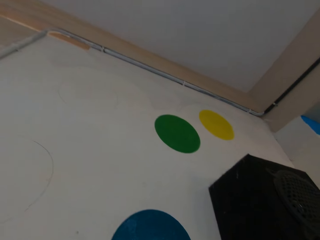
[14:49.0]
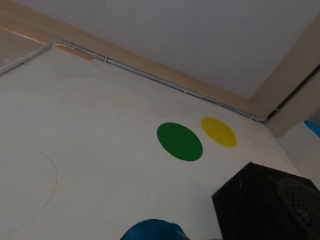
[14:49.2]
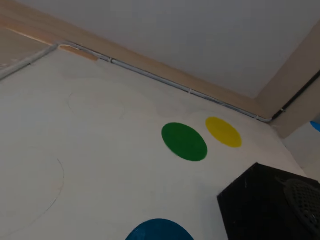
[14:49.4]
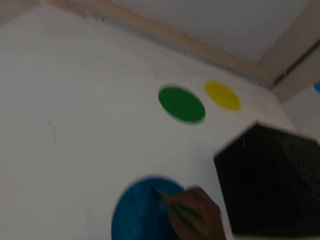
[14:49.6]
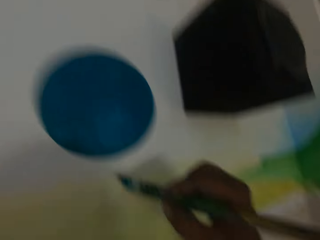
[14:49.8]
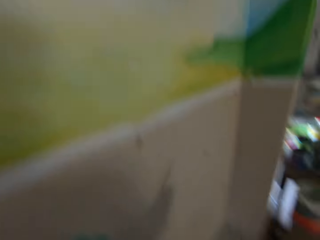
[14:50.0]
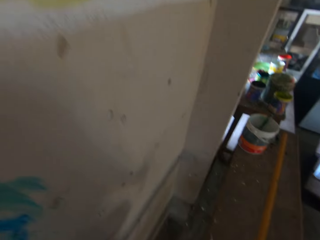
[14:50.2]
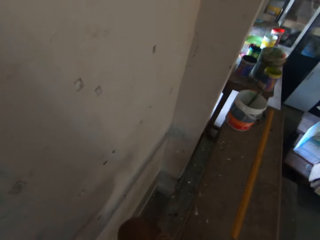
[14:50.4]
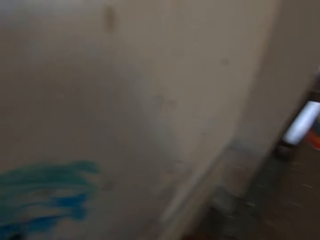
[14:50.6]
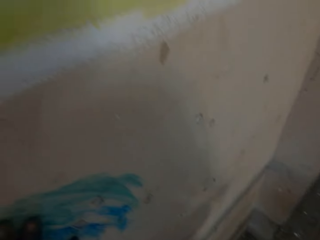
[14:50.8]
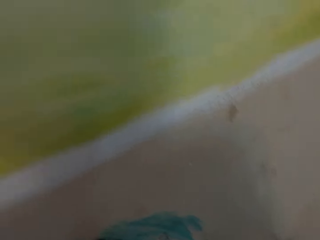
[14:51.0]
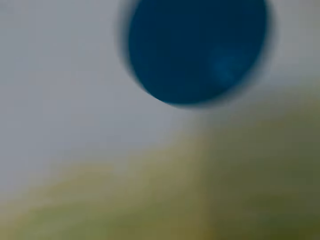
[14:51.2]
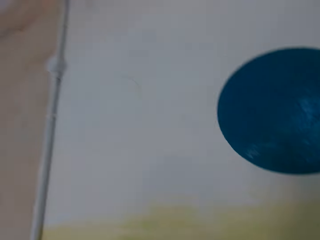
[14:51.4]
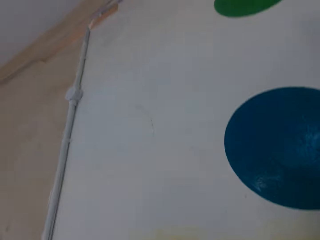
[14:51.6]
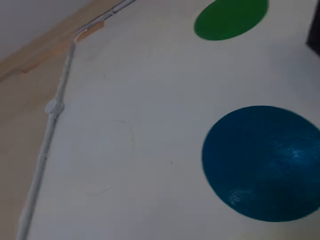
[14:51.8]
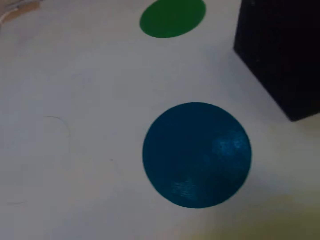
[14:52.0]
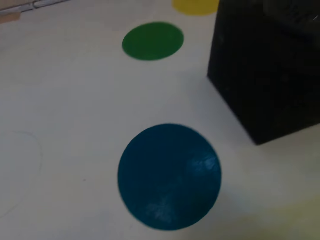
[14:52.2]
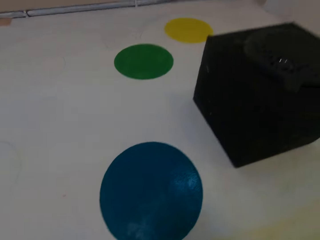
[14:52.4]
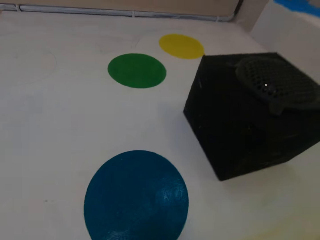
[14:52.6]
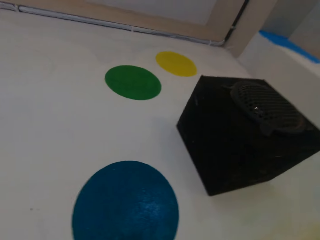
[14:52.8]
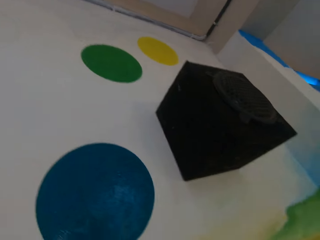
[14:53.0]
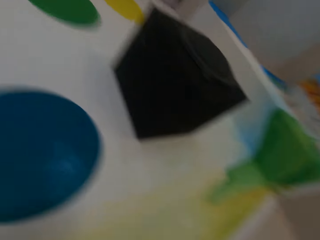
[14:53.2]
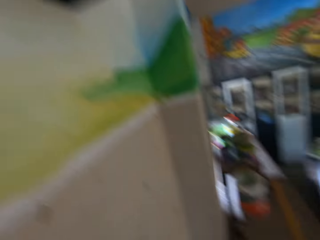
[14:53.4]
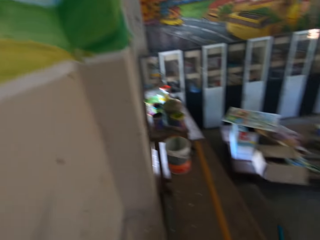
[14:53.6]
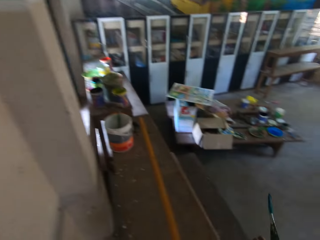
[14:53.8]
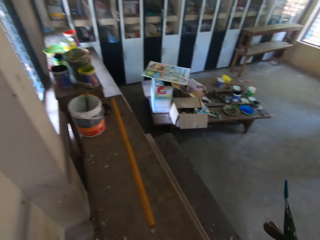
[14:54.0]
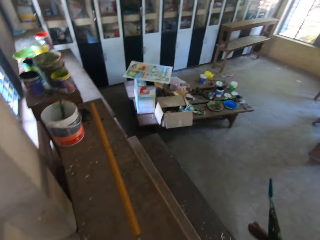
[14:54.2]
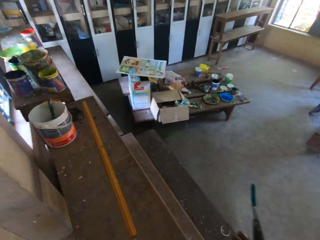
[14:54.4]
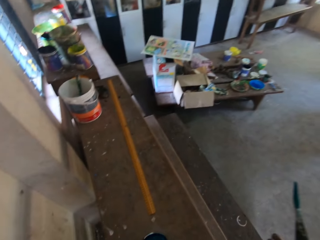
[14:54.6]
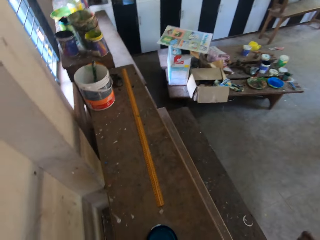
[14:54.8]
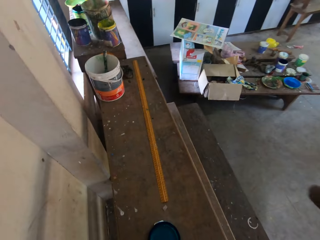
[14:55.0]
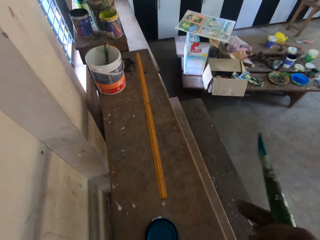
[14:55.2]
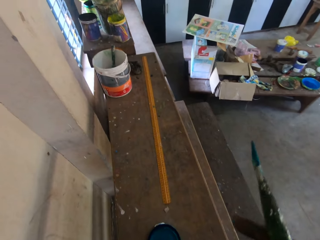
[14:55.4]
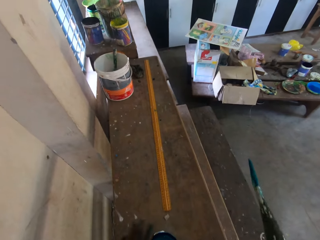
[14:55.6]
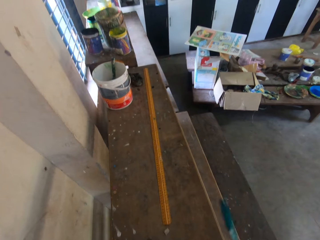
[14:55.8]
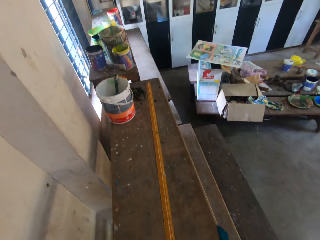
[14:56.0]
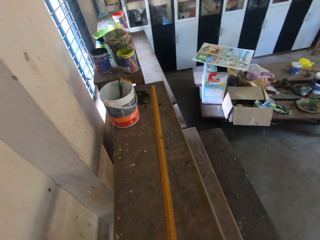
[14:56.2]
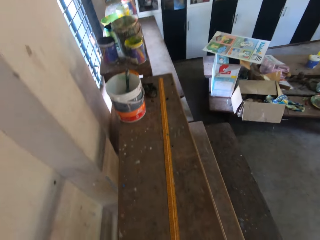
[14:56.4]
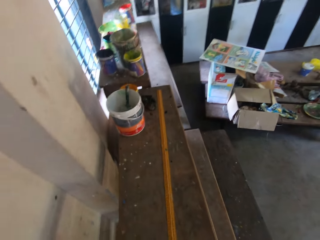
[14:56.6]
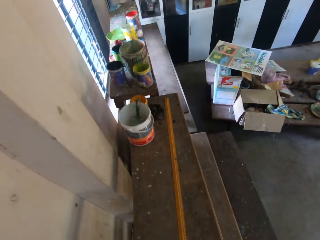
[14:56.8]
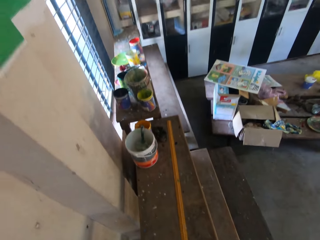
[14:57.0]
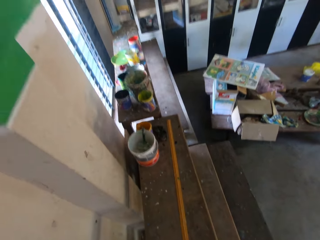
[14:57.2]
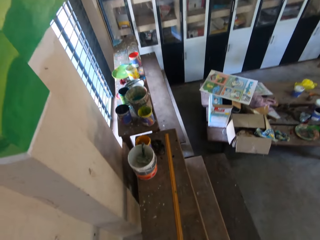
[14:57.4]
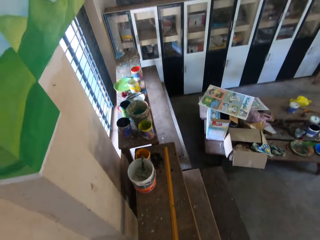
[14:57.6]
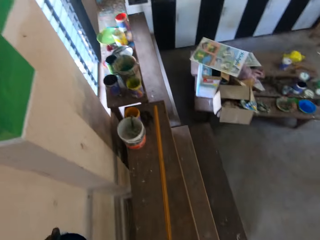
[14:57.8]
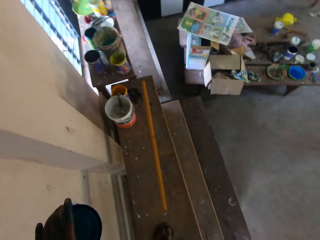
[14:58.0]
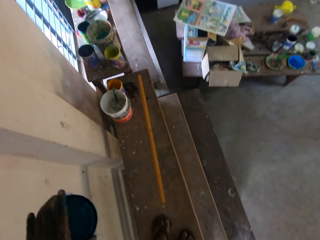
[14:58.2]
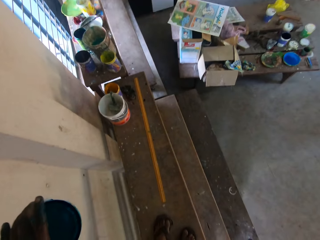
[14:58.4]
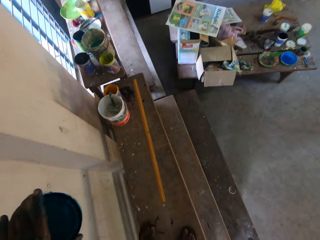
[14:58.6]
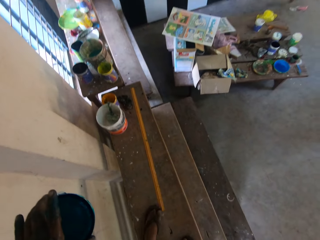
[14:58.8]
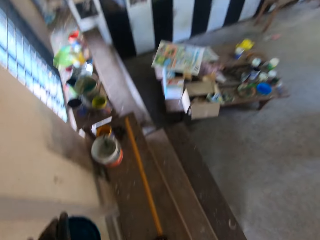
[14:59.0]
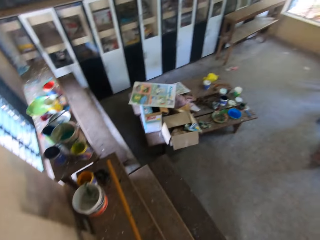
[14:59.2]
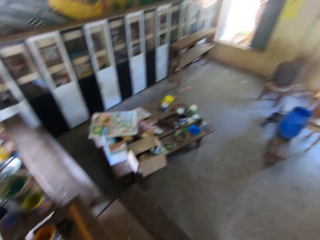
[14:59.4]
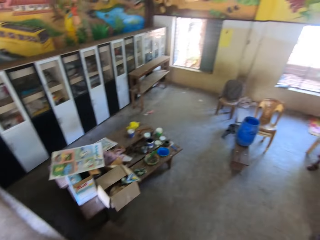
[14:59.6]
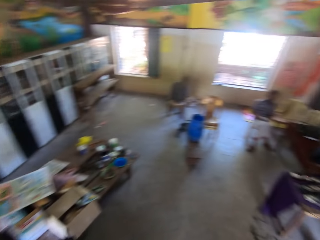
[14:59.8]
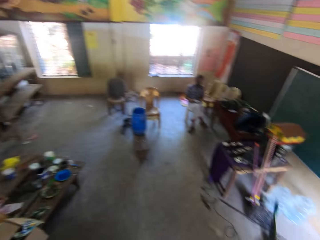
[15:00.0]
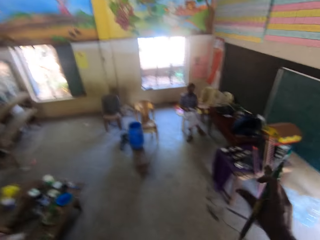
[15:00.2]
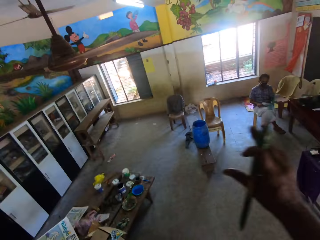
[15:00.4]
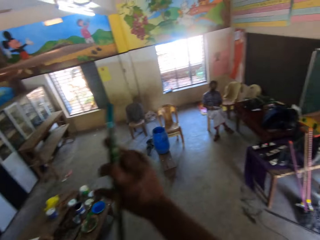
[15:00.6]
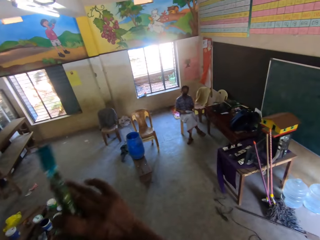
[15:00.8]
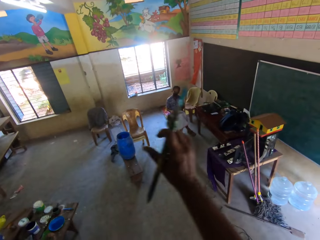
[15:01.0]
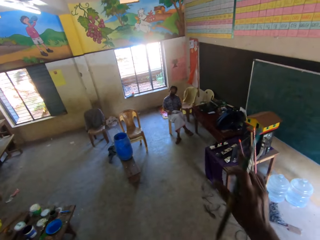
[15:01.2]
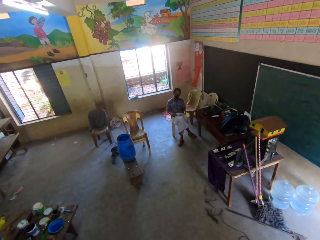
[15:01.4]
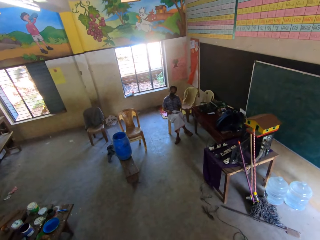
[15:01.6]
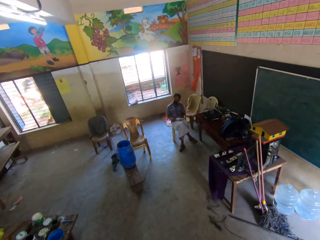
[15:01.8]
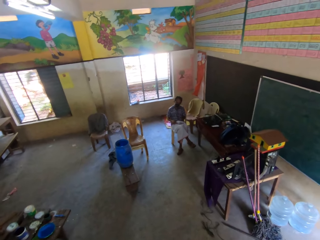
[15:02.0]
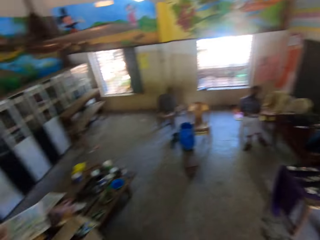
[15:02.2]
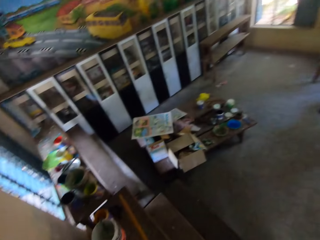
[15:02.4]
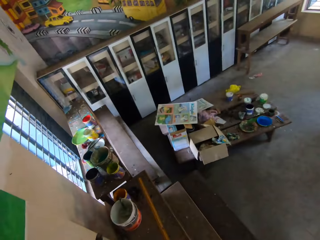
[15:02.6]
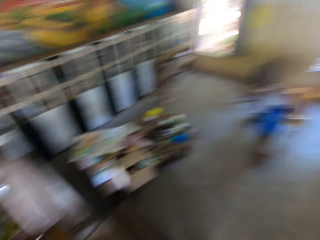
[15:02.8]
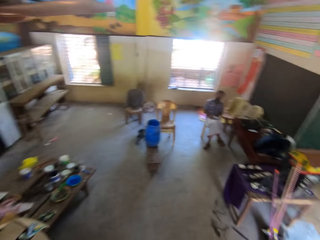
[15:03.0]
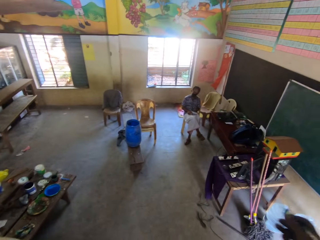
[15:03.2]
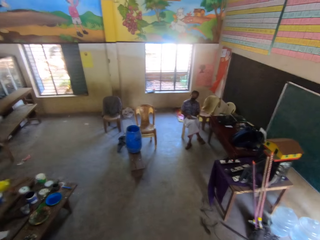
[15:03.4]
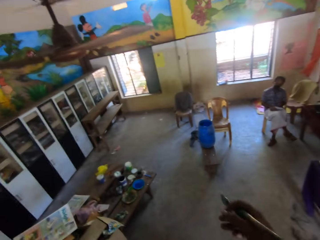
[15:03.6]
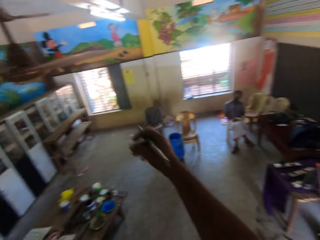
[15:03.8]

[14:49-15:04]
The camera wearer stares at the wall. He stares around. He picks up the lid of the paint bucket from the bench with his left hand. He holds the lid of the paint bucket with his left hand. He interacts with the man. He stares around.

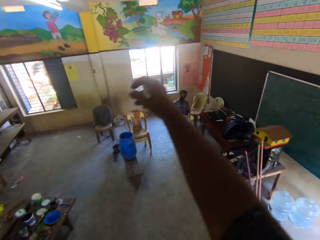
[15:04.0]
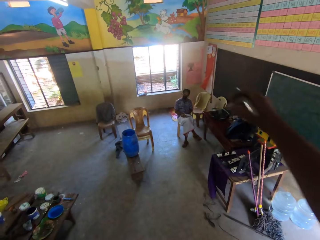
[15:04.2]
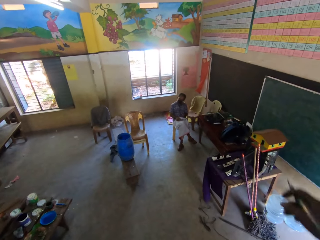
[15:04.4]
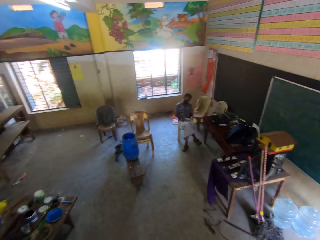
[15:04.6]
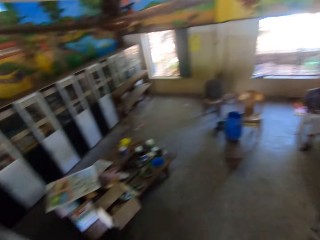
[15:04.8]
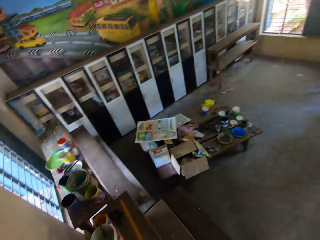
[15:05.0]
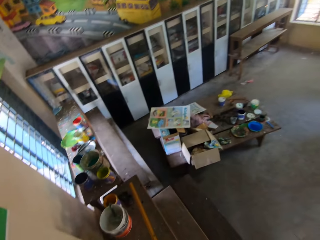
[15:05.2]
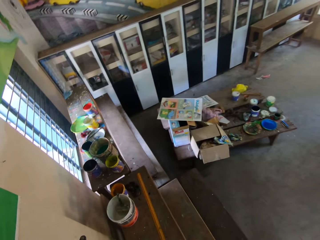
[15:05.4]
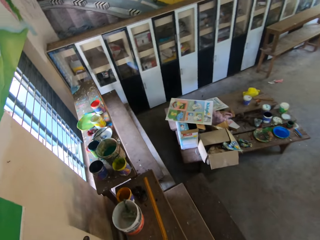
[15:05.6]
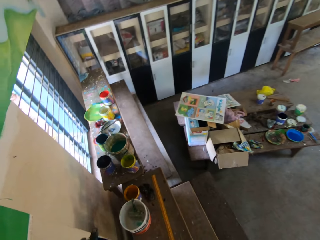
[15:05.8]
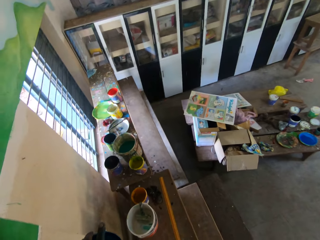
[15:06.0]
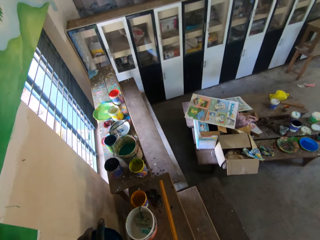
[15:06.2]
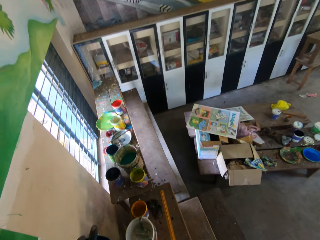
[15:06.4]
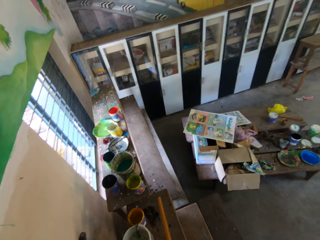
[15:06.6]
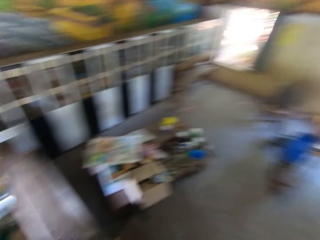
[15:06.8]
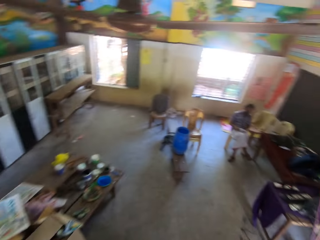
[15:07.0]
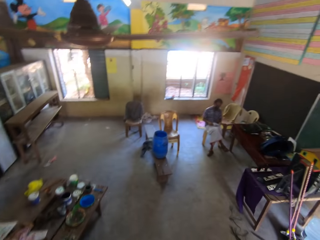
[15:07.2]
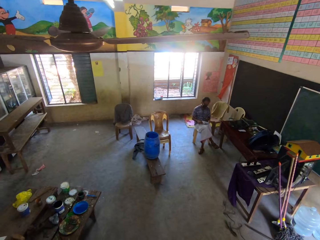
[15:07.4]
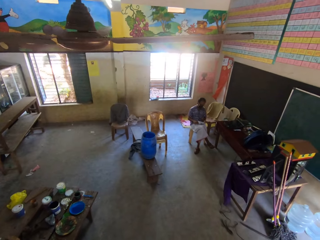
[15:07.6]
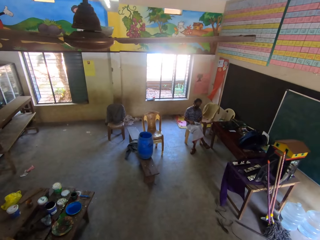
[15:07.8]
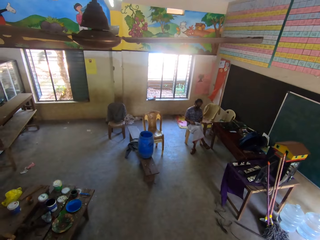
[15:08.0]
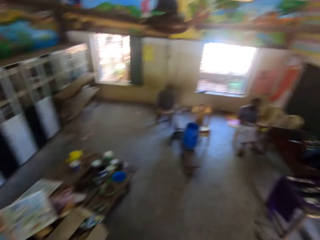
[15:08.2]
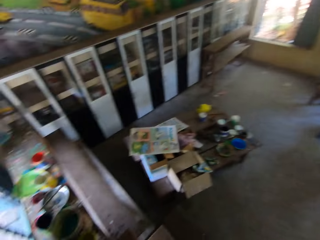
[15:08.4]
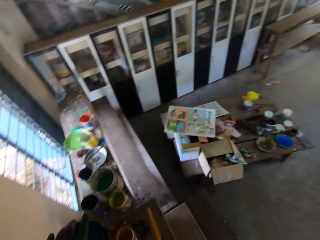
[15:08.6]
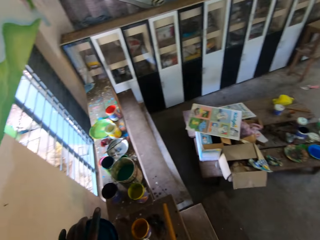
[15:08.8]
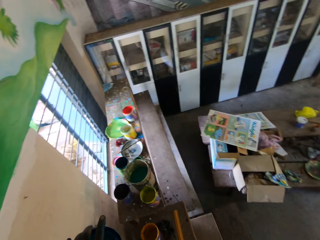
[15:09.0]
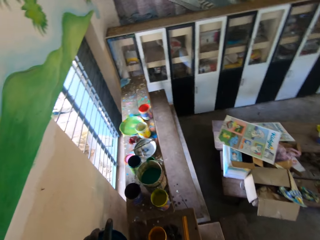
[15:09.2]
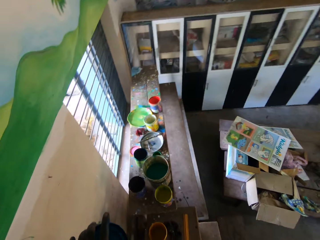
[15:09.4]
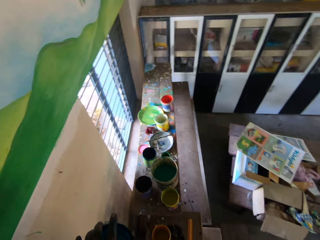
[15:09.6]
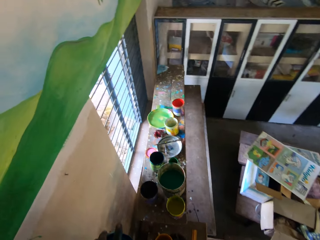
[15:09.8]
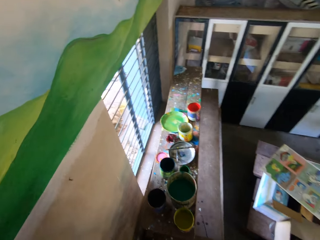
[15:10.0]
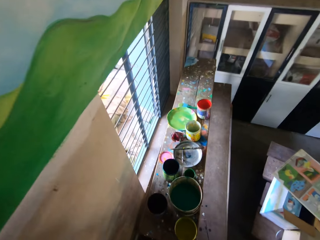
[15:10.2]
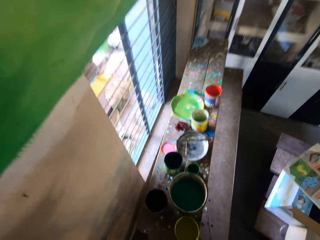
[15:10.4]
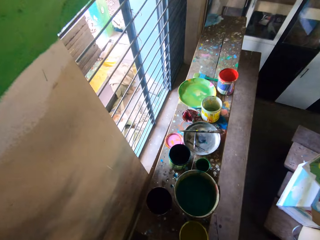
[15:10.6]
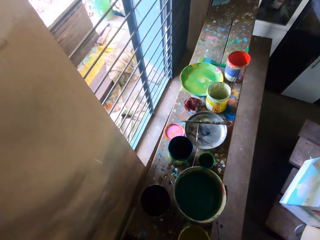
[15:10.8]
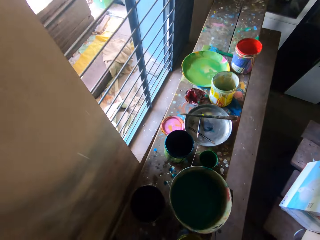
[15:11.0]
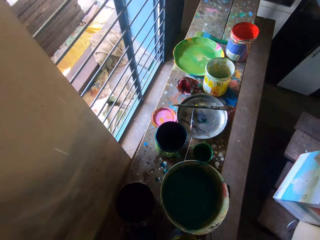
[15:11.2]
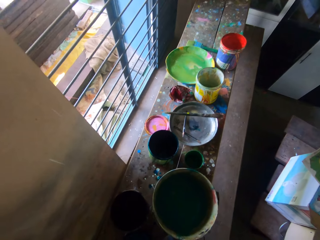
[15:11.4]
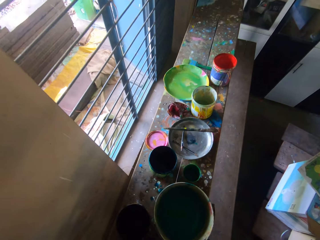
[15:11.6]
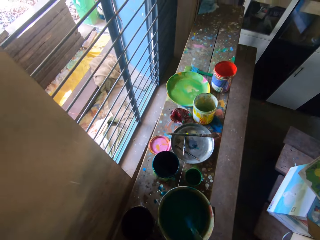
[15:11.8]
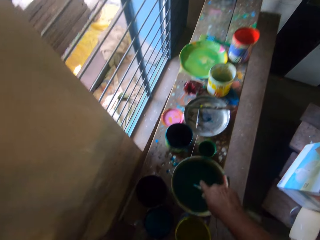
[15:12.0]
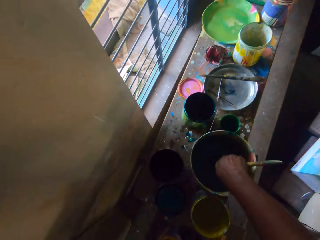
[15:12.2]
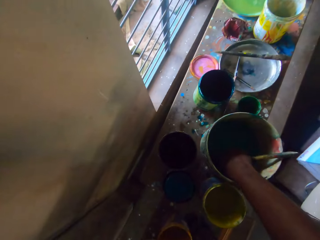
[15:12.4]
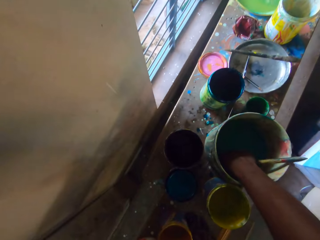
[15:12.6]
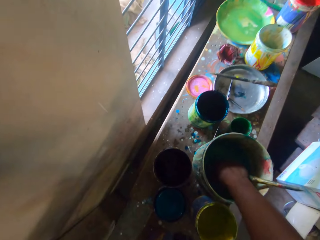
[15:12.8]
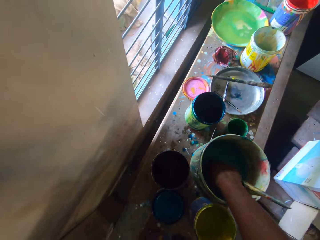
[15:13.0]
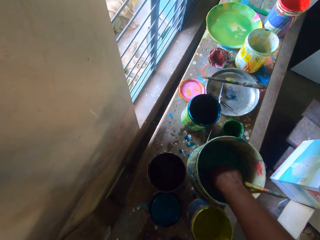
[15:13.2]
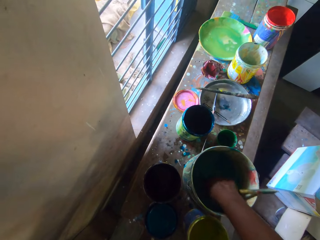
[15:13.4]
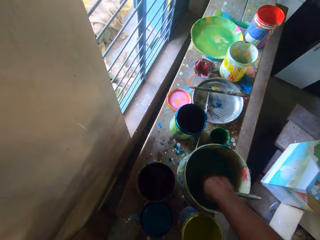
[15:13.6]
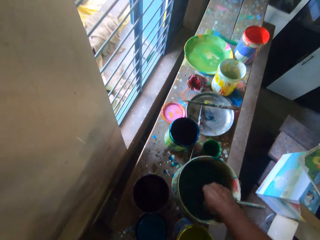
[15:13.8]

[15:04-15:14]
The camera wearer drops the lid of the paint bucket on a workbench with his left hand. He rinses the paintbrush in a bucket of water on the workbench with his right hand.
